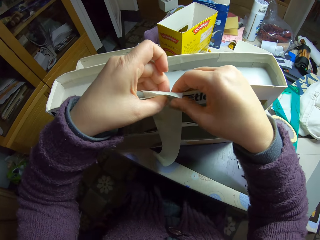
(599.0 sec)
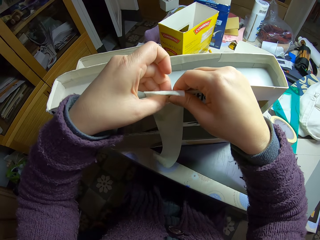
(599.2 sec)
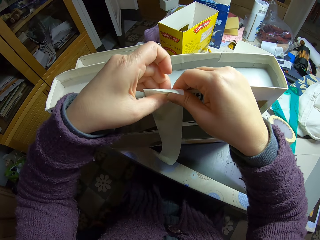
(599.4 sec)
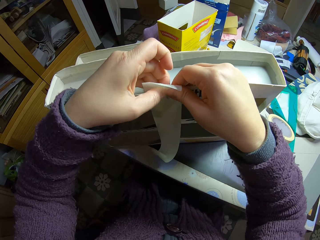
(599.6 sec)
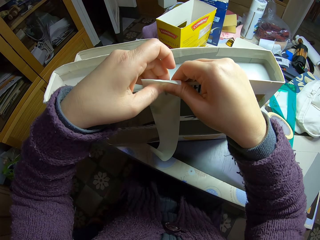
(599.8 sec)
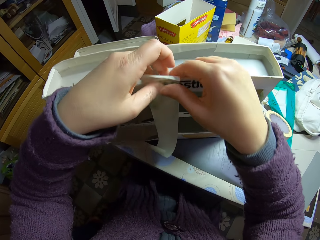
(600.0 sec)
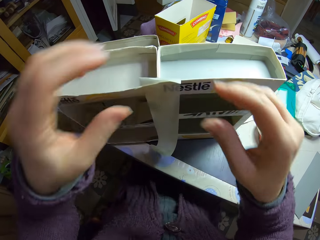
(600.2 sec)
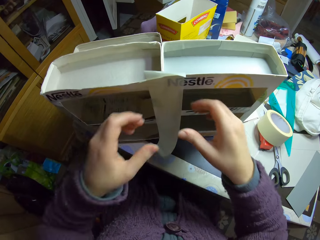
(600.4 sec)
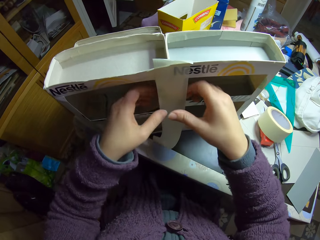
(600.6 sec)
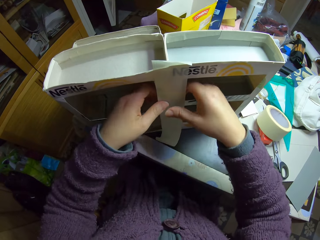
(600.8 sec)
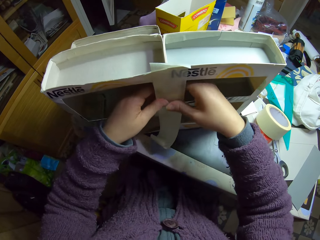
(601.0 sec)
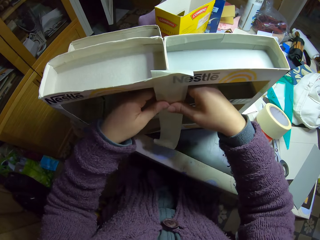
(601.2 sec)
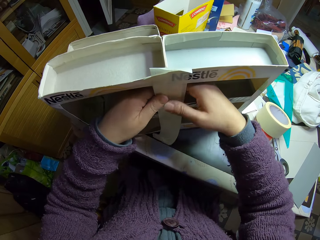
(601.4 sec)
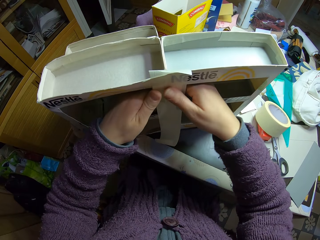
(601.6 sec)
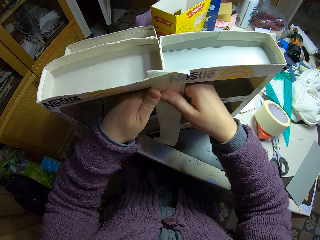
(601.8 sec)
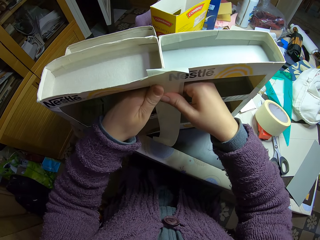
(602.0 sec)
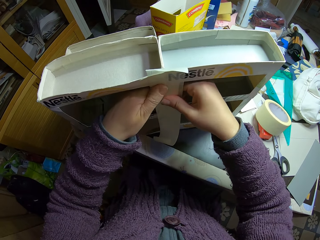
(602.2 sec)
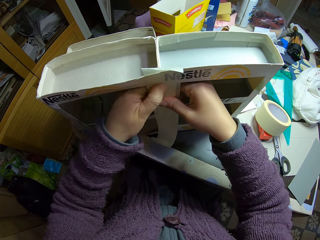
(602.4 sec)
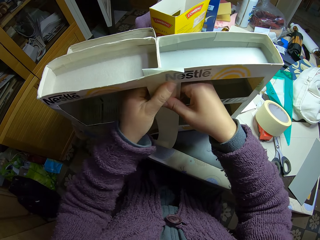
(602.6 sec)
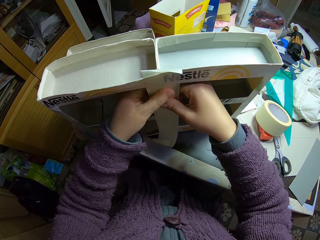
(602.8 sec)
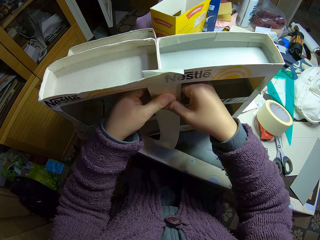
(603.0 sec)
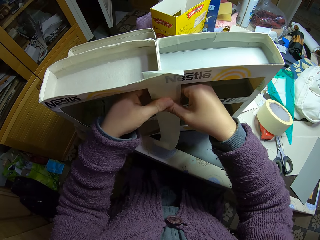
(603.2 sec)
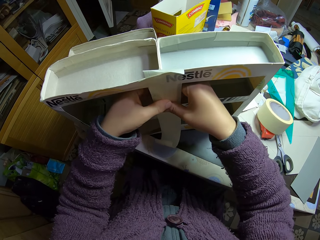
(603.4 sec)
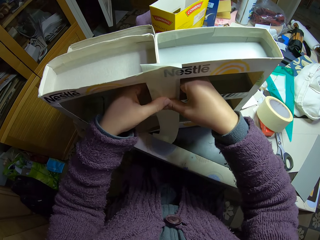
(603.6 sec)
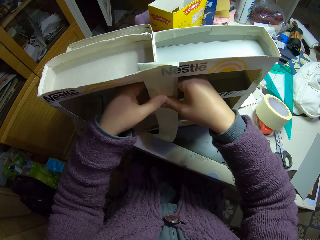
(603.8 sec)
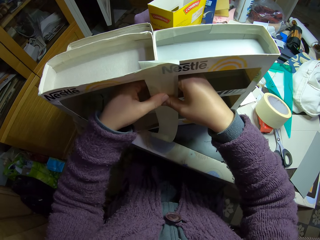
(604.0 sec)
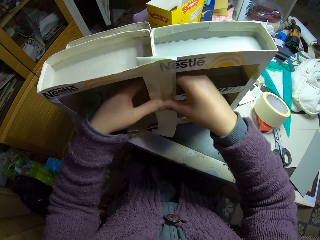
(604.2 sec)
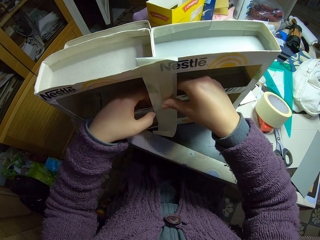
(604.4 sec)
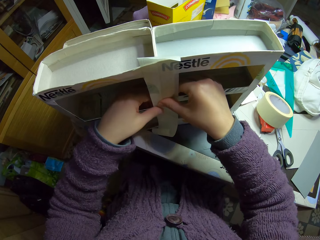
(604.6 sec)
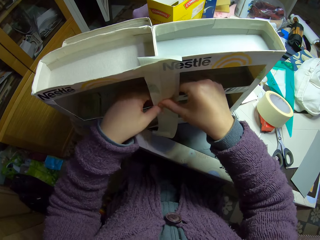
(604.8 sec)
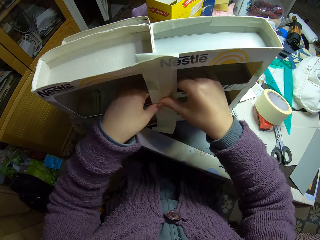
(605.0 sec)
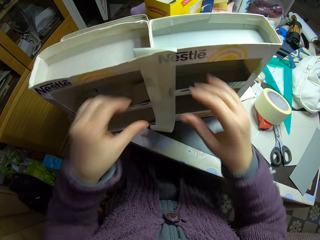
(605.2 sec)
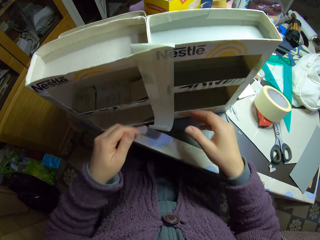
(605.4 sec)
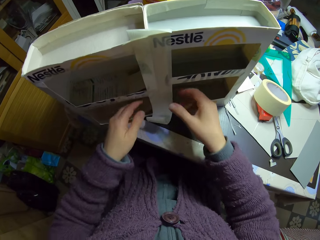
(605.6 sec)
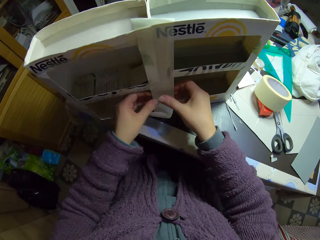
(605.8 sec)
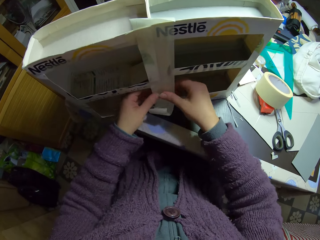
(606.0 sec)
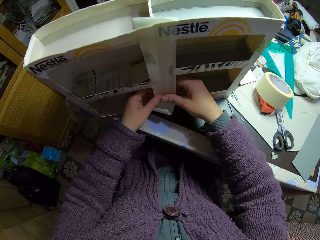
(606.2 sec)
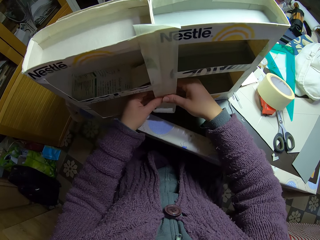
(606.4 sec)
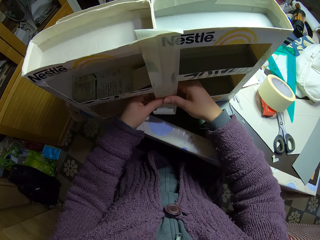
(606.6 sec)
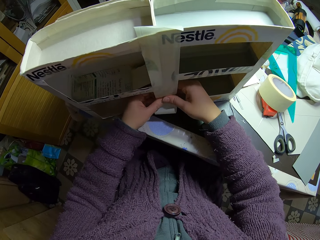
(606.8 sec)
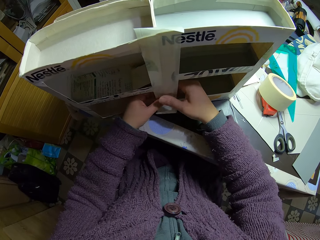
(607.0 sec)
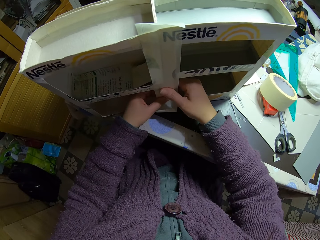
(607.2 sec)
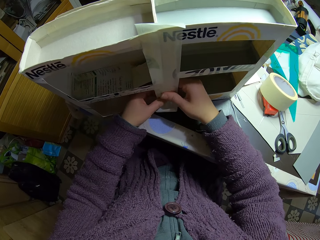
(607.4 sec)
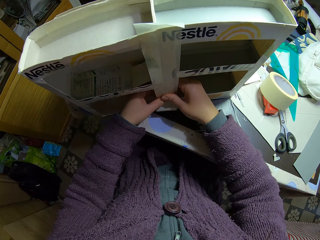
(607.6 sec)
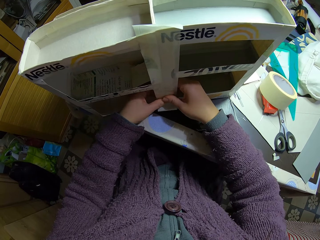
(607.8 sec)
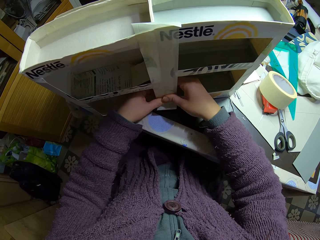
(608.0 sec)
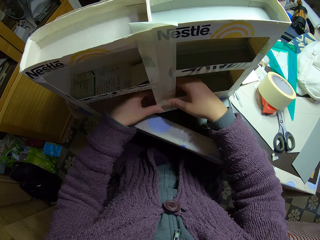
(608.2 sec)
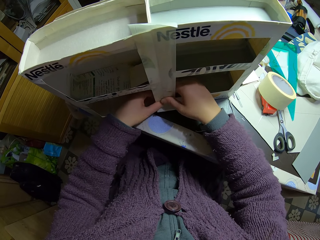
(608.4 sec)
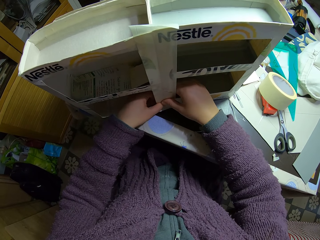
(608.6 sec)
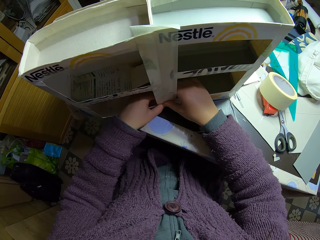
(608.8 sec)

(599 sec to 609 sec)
The camera wearer unhands the sellotape and the carton toy car rack. They press the sellotape. They lift hands. They press the sellotape.

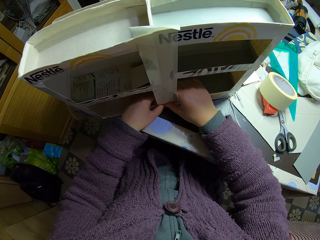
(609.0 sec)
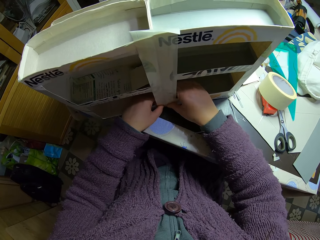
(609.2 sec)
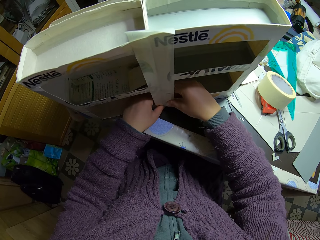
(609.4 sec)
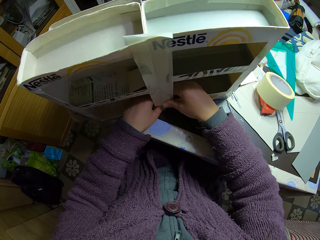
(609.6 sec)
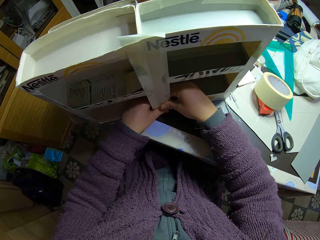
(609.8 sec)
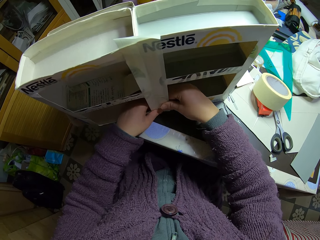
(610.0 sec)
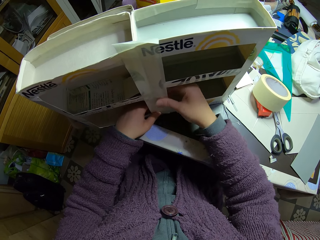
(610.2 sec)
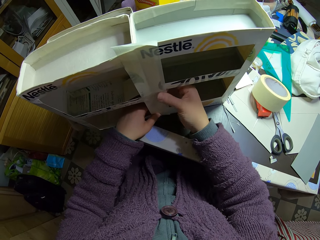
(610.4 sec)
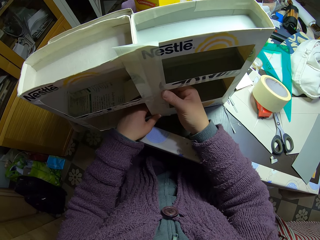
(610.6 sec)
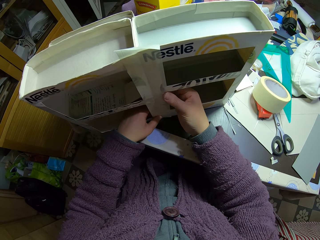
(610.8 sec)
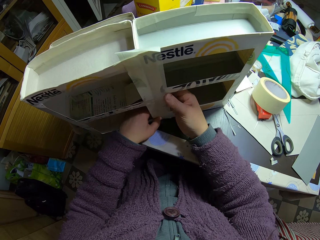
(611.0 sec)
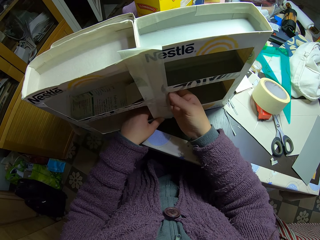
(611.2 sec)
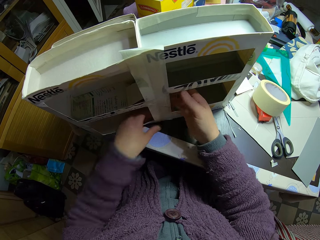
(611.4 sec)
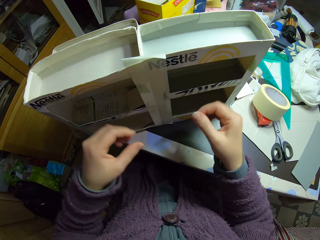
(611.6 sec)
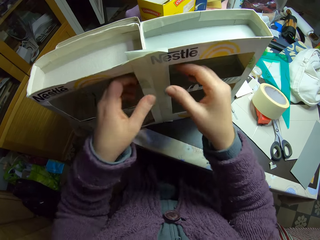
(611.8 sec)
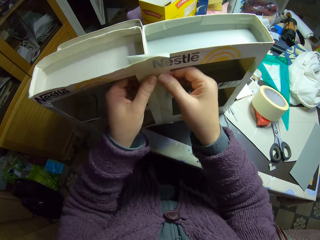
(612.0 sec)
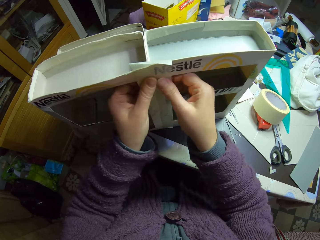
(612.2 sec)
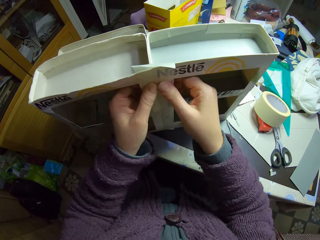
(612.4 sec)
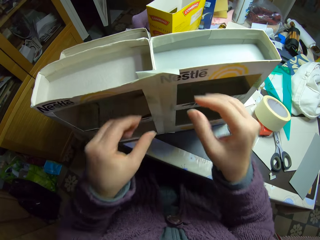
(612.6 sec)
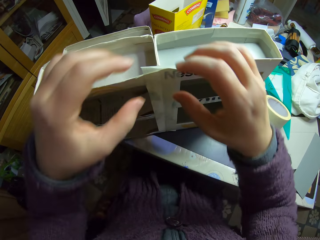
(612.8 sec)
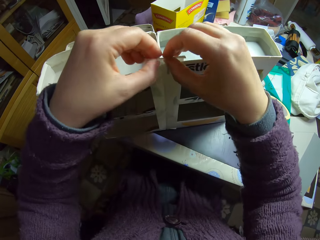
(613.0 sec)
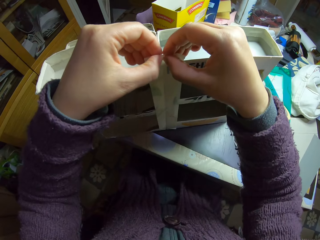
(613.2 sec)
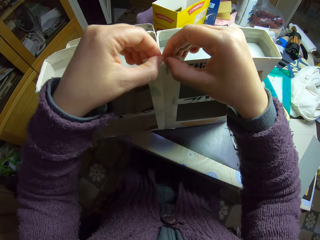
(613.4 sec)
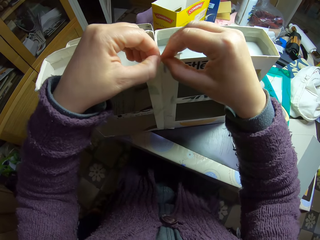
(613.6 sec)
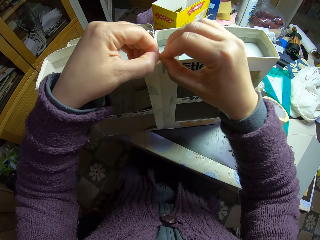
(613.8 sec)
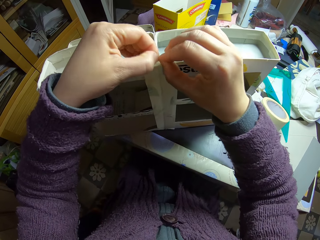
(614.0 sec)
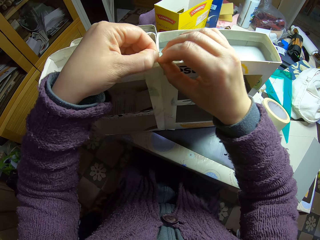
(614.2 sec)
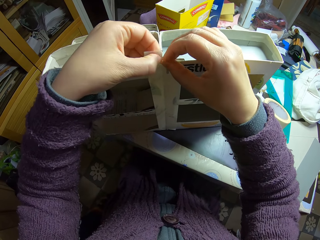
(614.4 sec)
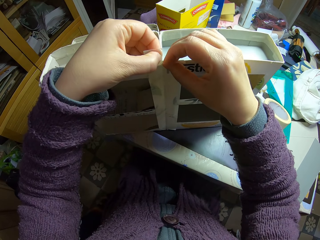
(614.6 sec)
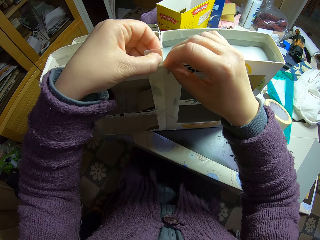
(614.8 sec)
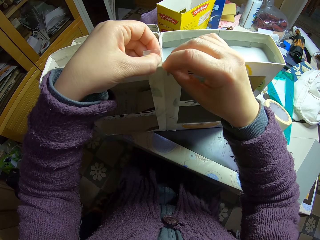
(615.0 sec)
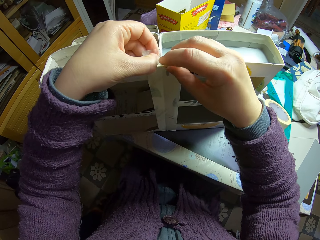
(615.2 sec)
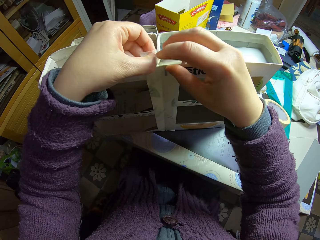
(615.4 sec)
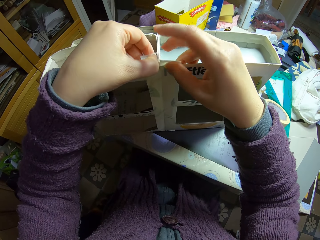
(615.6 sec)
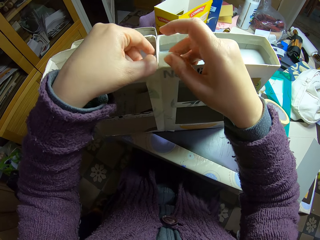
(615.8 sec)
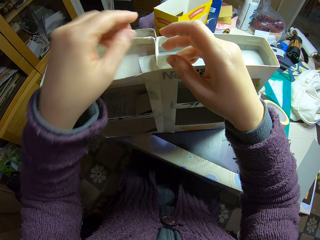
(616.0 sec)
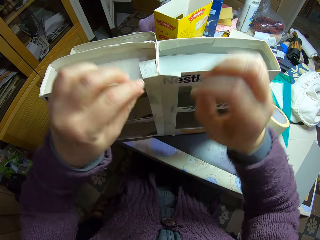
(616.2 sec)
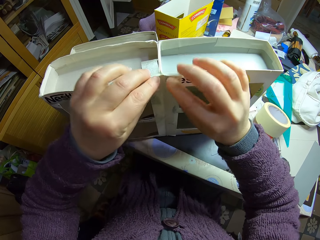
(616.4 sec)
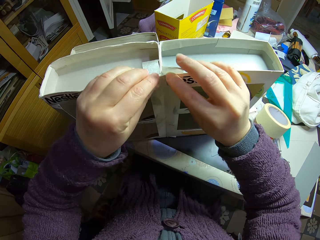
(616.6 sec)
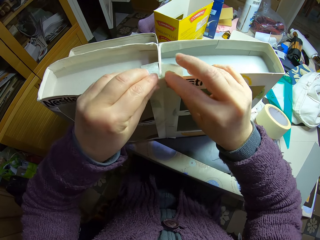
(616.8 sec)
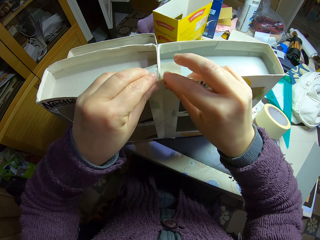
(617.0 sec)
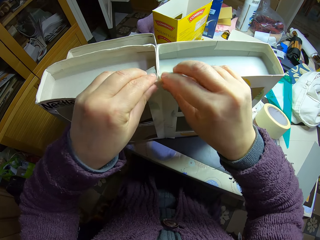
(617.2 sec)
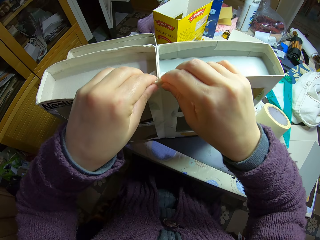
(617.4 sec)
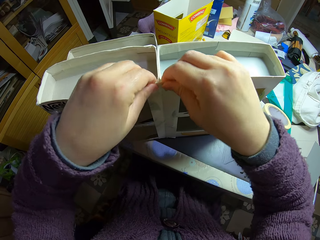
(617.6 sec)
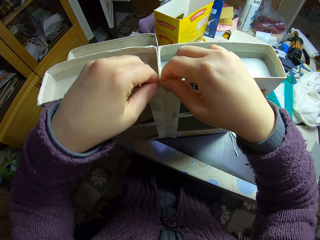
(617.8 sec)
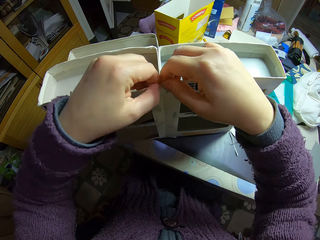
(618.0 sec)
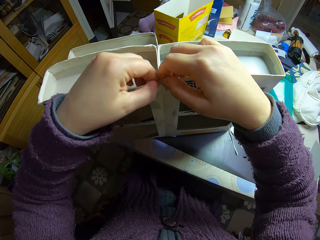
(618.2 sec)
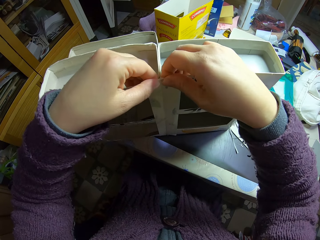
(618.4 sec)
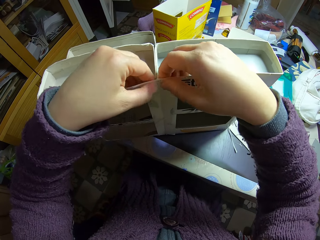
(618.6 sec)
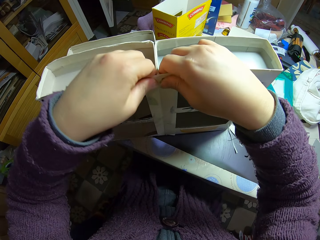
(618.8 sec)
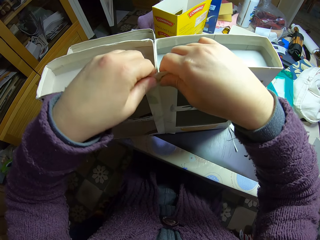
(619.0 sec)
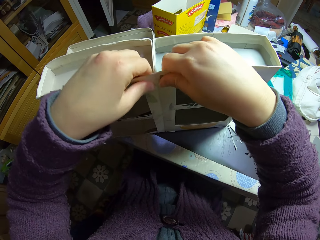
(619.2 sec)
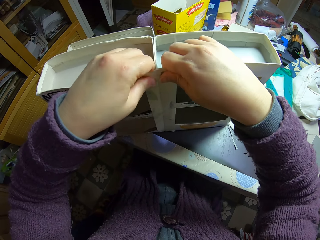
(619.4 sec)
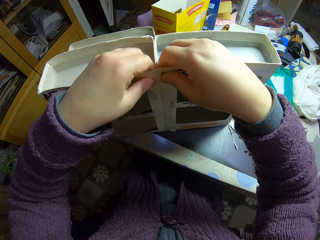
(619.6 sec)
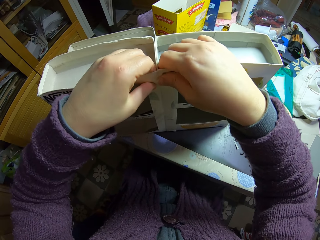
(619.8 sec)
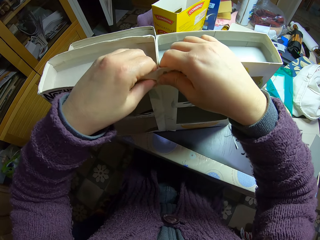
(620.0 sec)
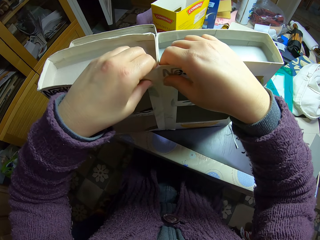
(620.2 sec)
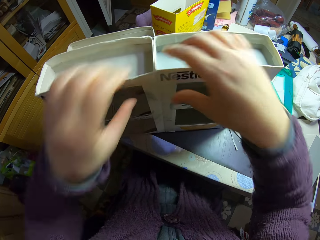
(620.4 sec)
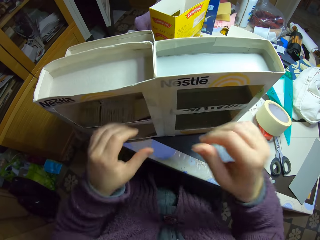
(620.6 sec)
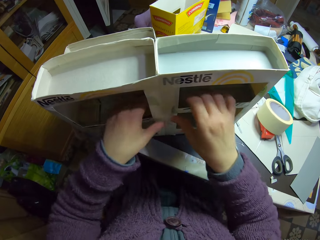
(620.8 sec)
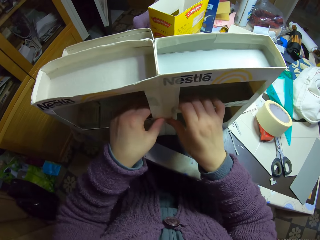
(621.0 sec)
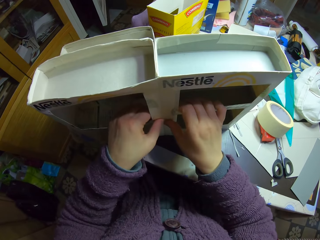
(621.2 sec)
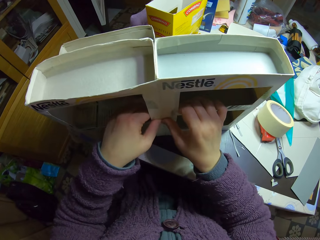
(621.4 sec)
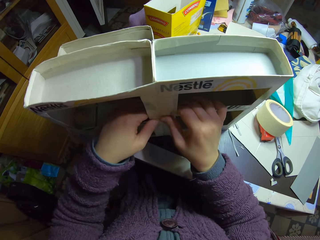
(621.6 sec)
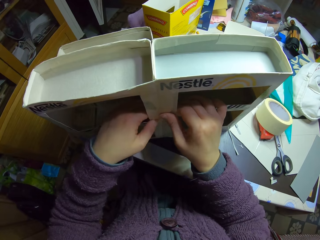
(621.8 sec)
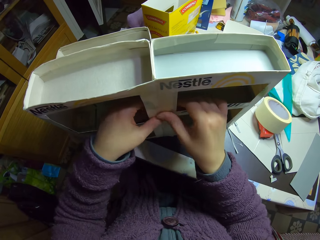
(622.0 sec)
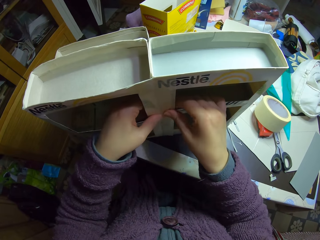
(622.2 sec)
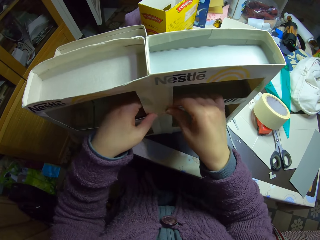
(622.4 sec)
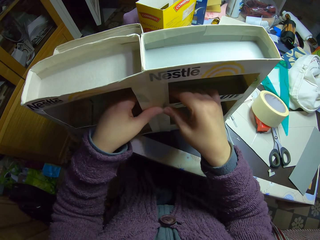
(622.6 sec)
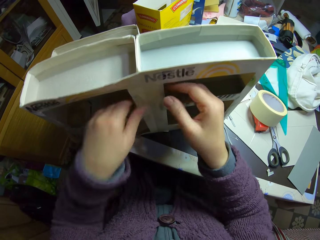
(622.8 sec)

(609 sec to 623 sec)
The camera wearer lifts hands. They press the sellotape. They tear the sellotape. They unhand the sellotape. They fold the sellotape. They press the sellotape. They move hands. They press the sellotape.
